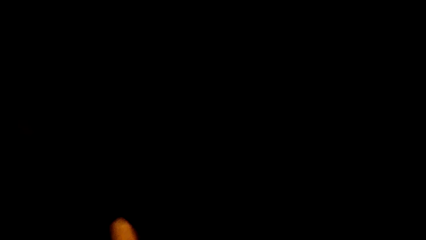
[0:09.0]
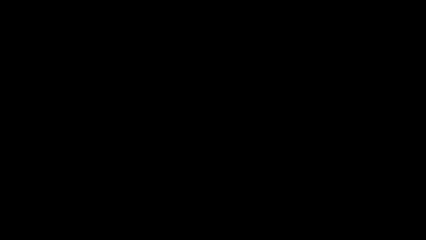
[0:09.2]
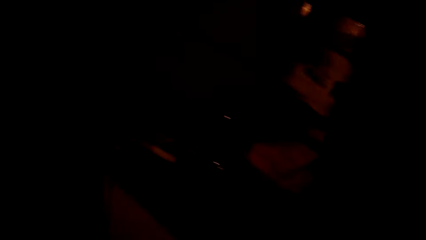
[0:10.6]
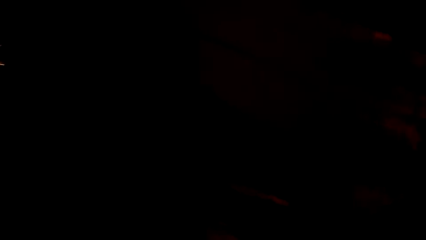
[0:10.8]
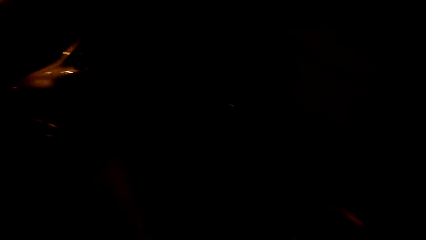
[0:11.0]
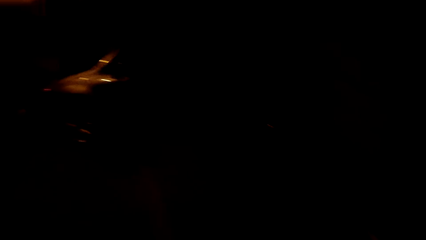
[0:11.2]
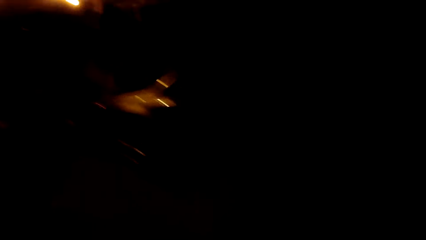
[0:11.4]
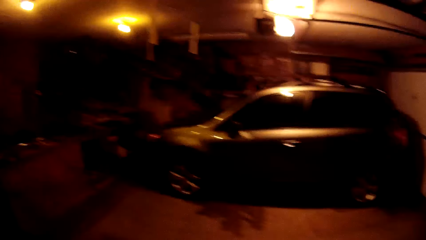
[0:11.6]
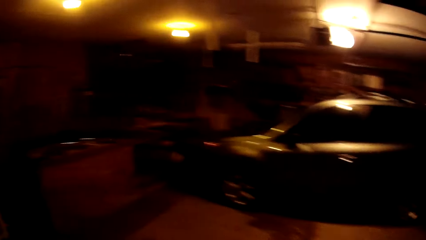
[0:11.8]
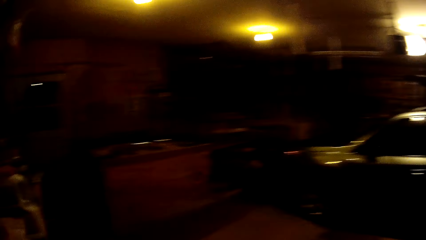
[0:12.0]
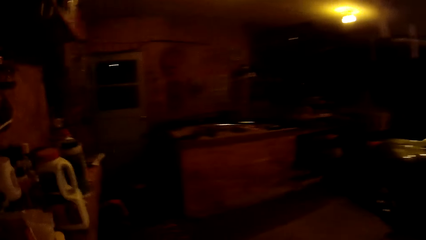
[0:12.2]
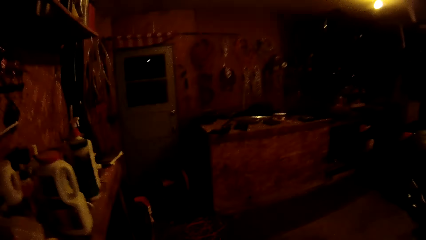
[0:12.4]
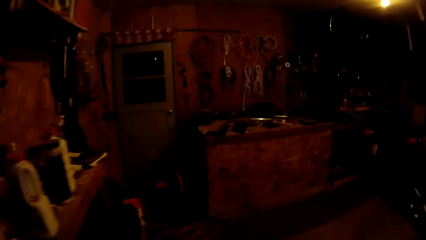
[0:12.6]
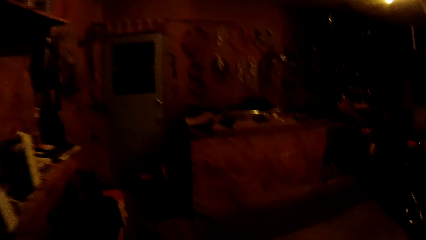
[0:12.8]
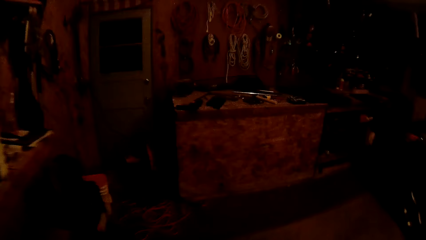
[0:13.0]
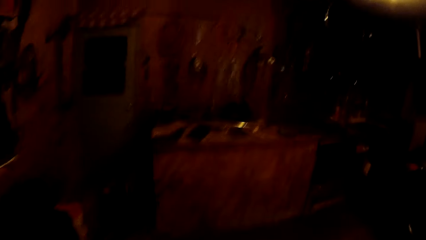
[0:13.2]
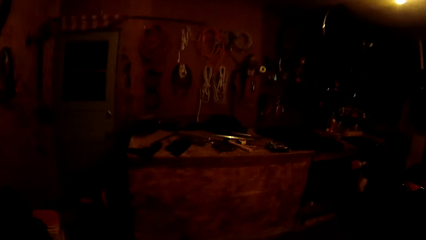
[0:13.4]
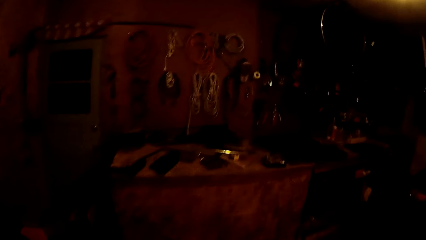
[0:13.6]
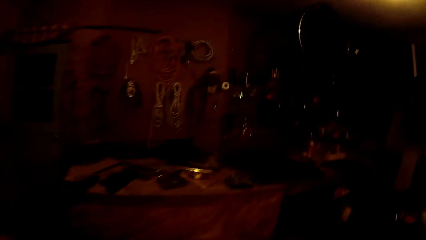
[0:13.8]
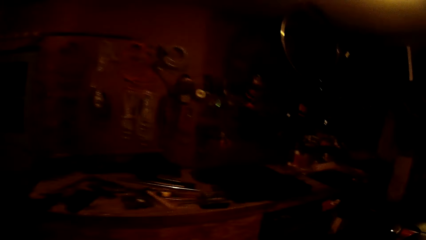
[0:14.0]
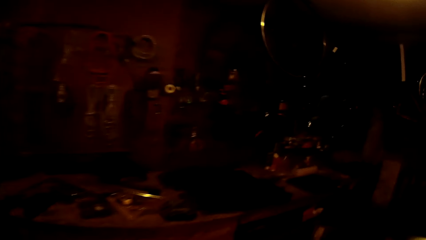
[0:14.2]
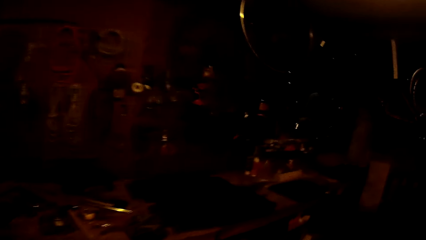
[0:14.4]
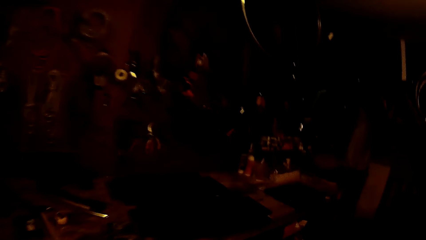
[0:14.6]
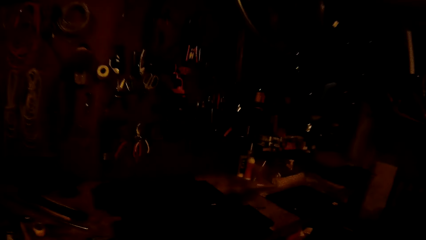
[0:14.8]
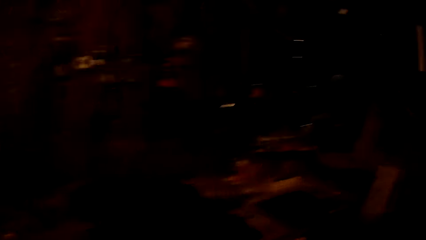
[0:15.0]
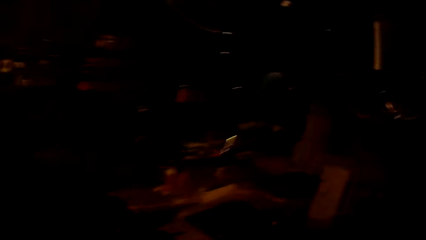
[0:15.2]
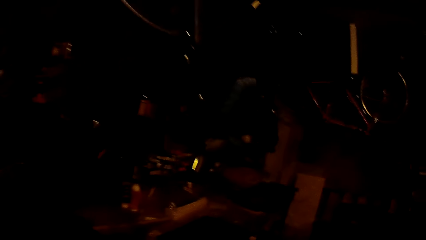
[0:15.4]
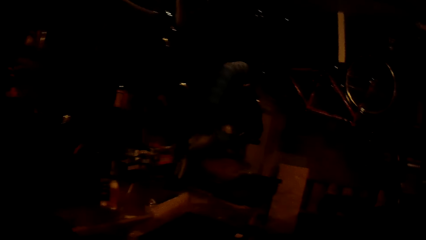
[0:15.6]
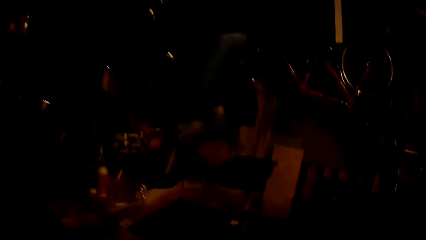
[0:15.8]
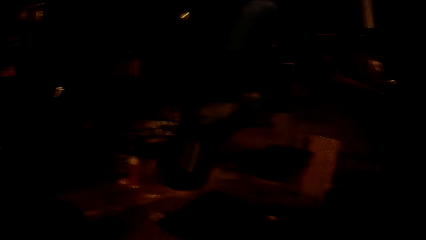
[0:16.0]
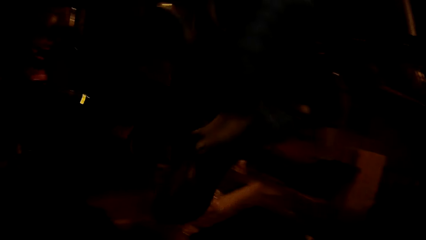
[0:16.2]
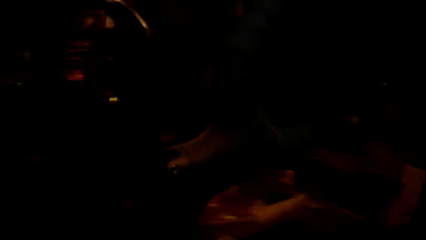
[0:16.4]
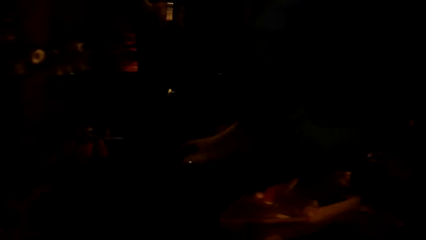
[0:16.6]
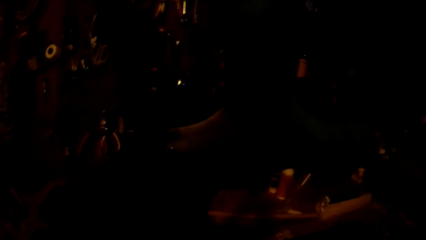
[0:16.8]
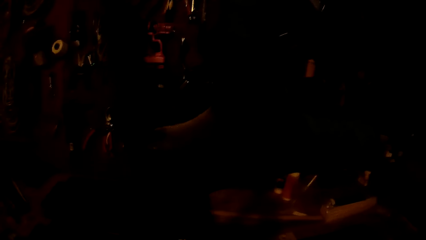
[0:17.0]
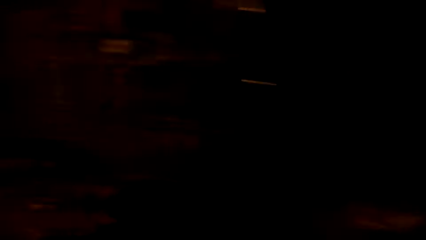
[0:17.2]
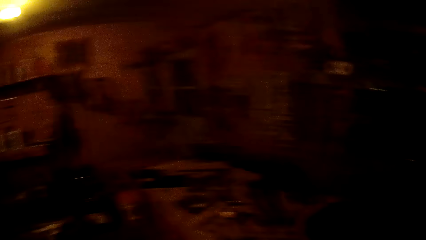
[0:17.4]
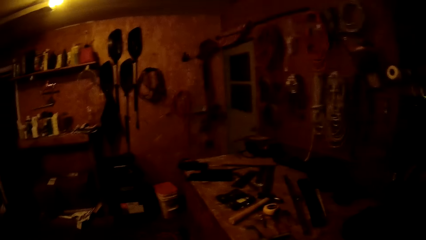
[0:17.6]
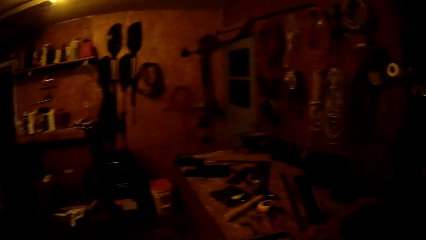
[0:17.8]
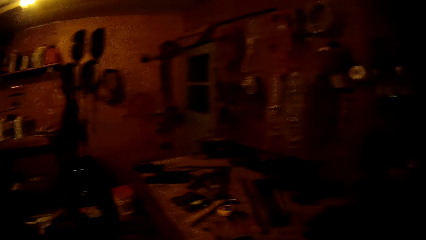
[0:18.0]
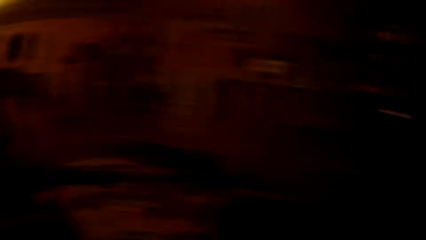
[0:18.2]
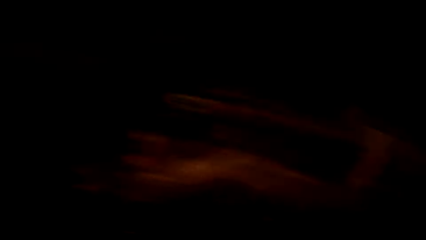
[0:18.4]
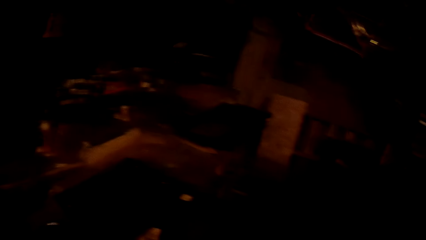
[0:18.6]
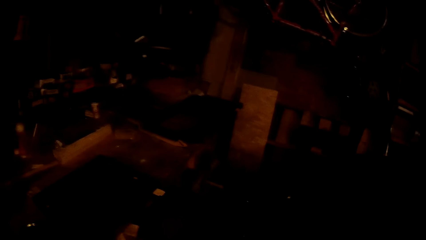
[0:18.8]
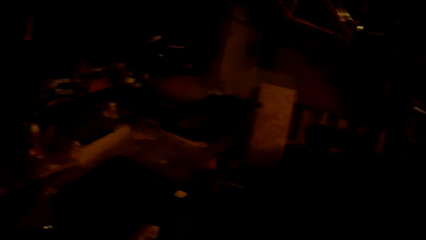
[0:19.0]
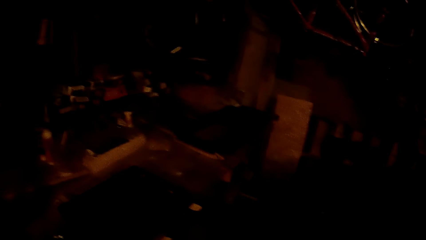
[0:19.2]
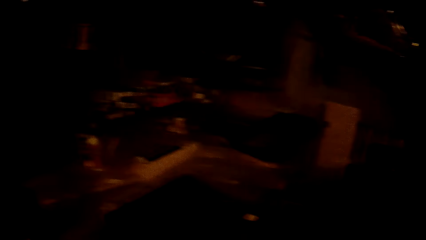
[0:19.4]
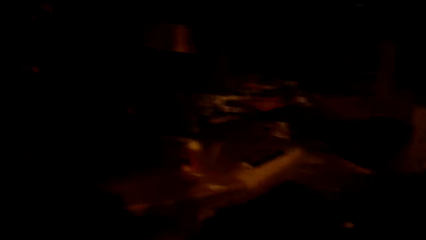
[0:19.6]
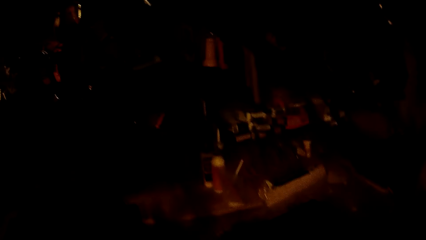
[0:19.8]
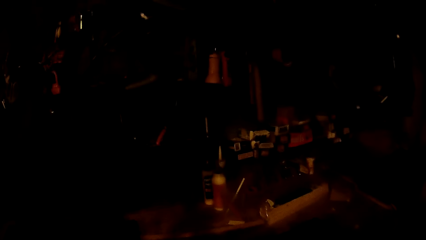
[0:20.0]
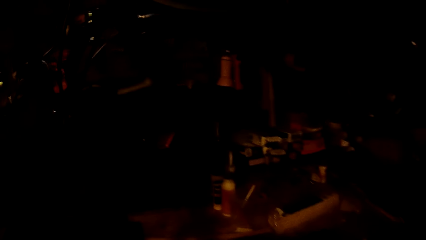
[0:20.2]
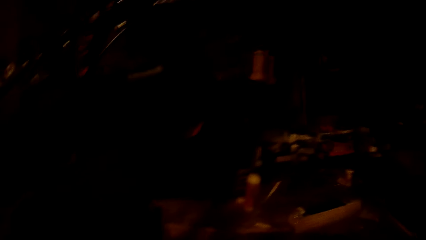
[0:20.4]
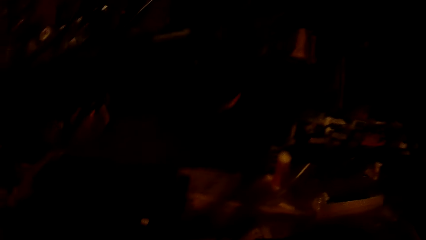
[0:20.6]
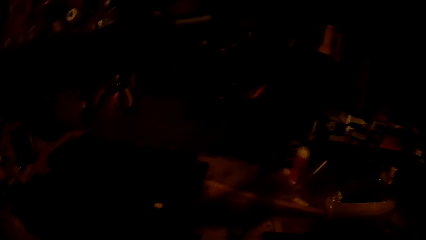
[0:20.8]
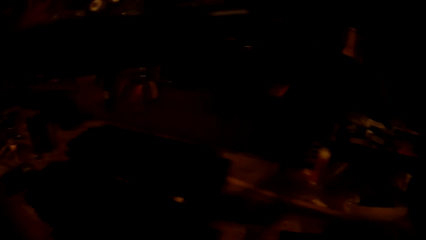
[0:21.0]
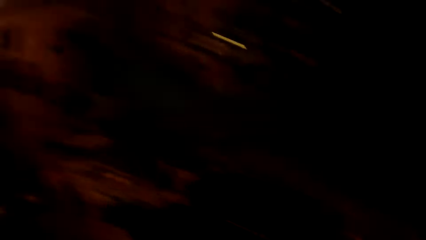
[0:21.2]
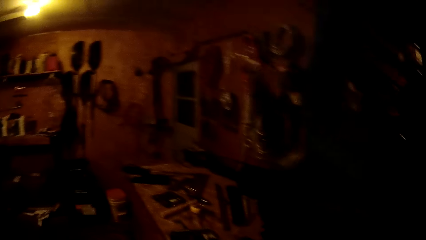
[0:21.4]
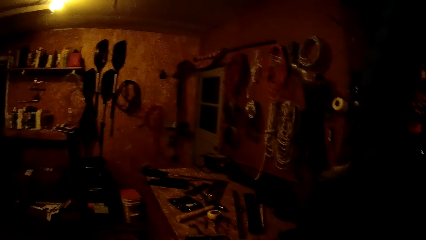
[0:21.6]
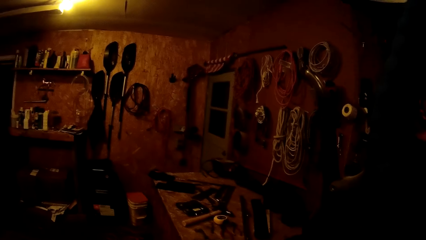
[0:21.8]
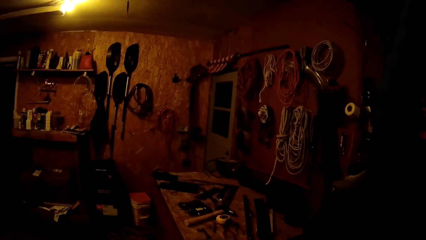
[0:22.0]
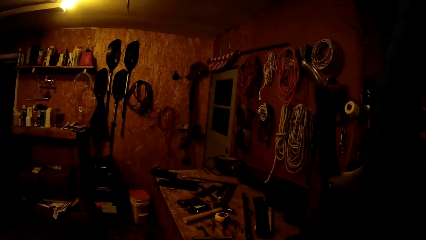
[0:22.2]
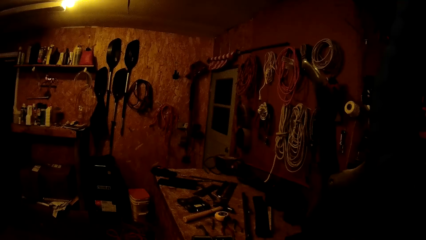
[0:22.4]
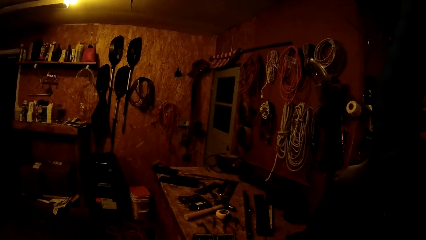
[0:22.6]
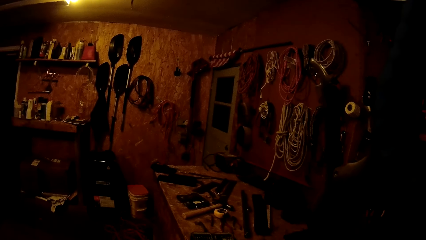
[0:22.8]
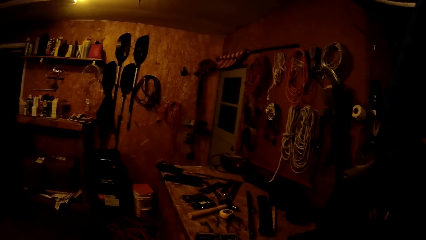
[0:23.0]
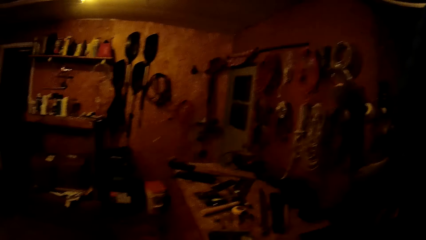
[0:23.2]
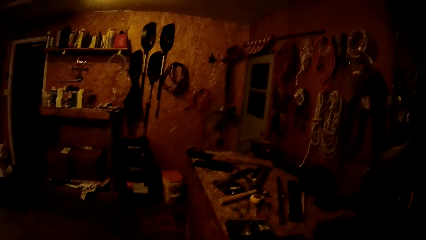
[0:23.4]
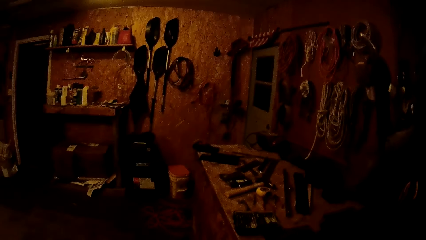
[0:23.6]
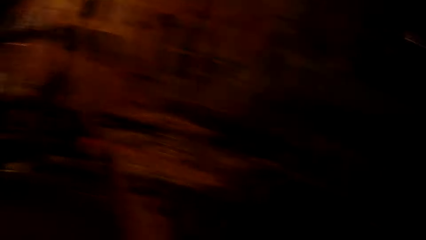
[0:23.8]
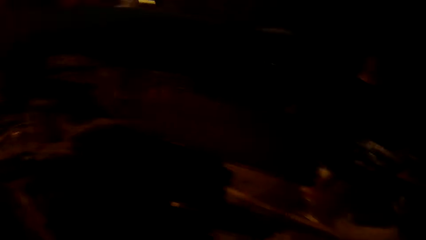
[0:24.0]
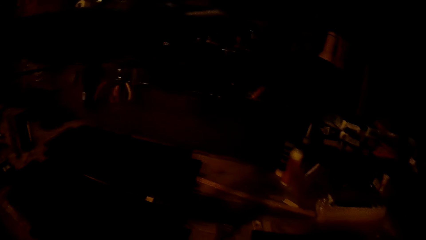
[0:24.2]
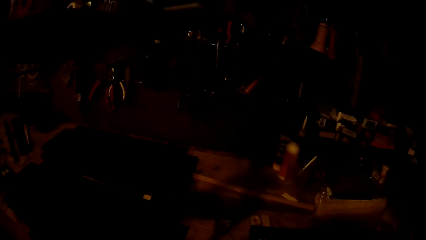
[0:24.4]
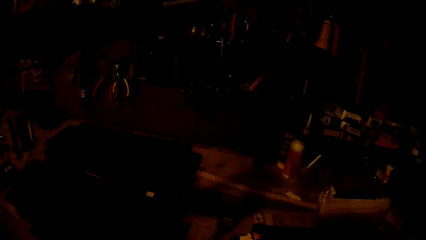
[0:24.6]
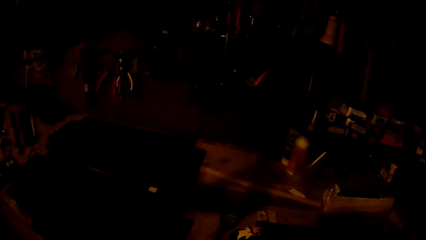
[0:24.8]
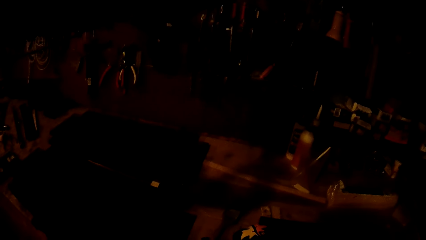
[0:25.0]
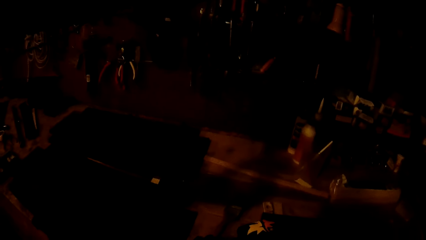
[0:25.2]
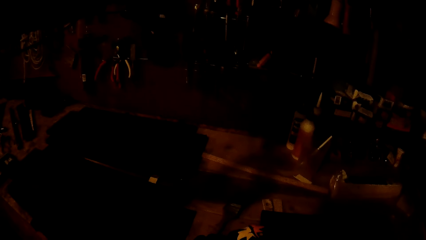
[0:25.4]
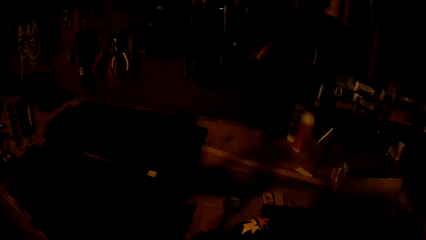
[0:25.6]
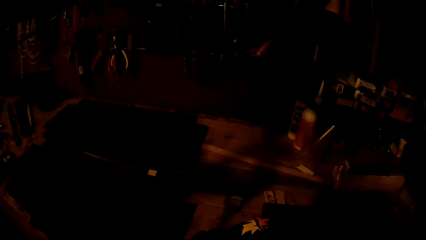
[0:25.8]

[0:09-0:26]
The camera wearer walks into a garage or workshop. They look around the garage.
